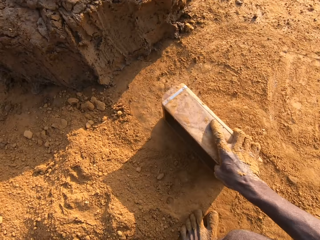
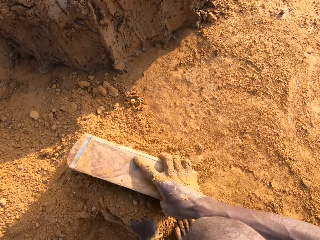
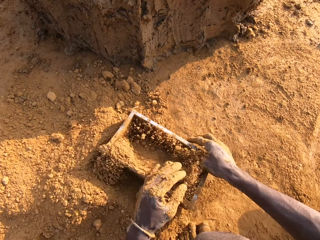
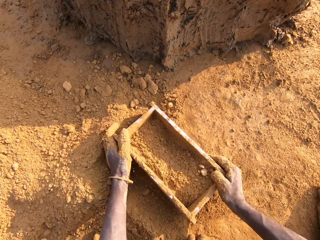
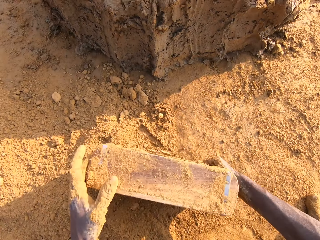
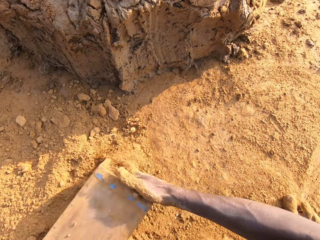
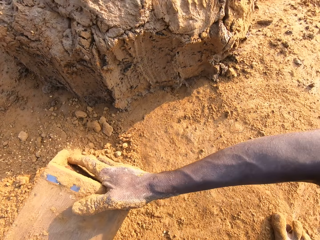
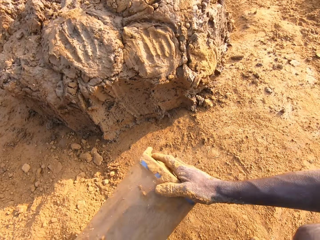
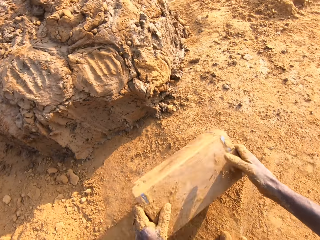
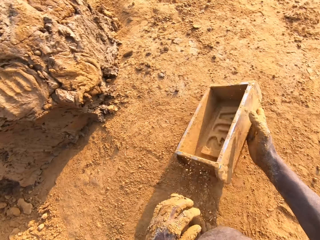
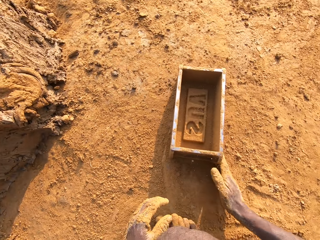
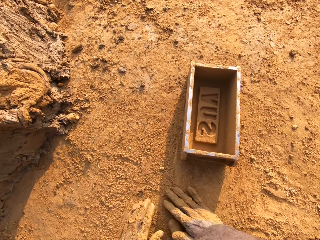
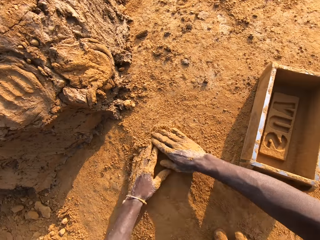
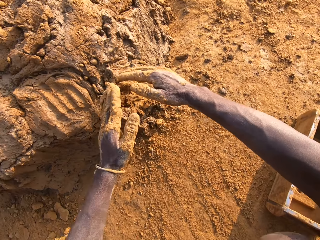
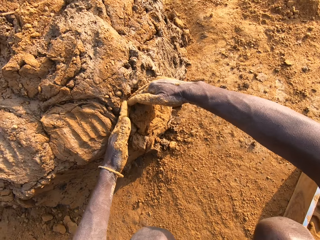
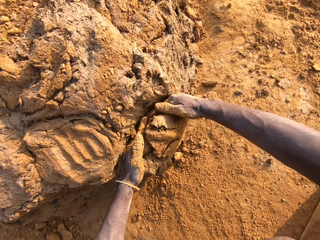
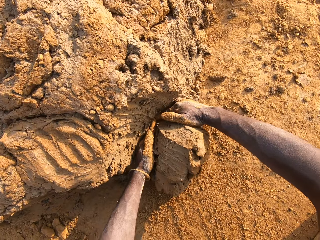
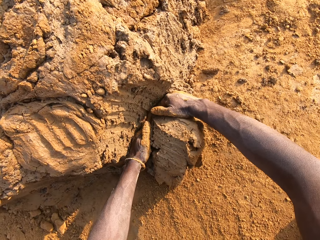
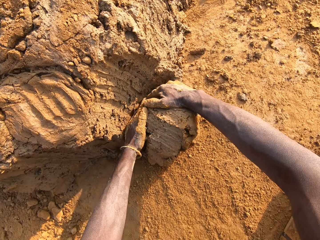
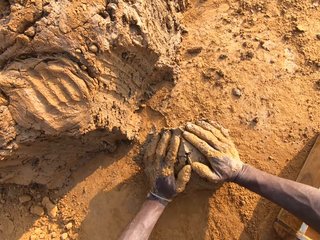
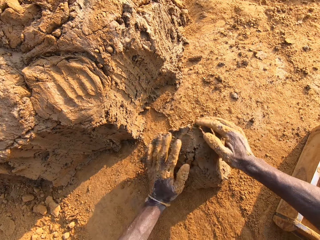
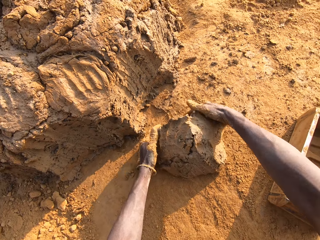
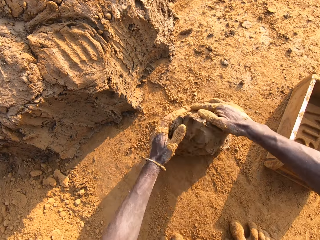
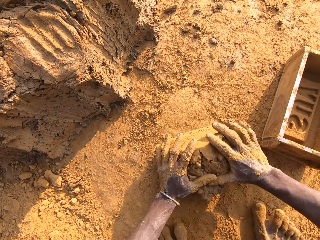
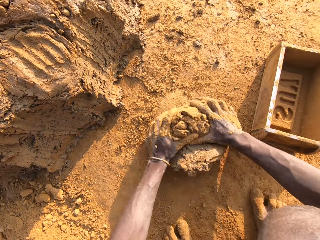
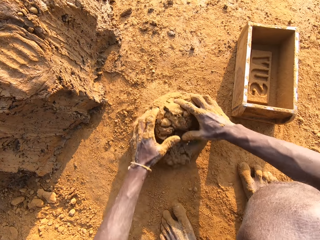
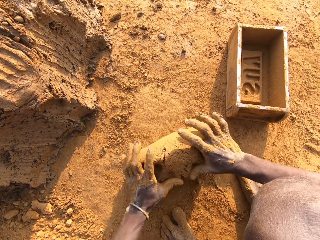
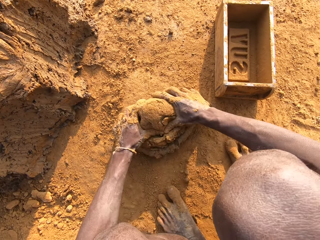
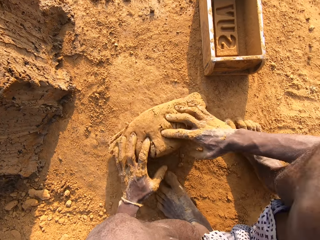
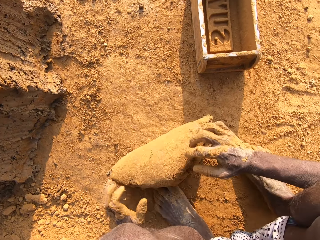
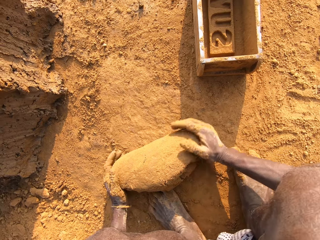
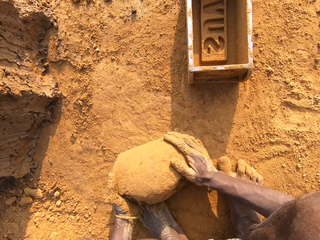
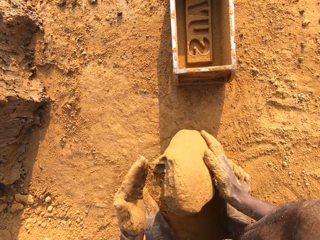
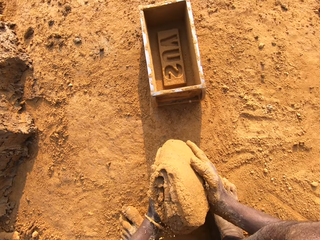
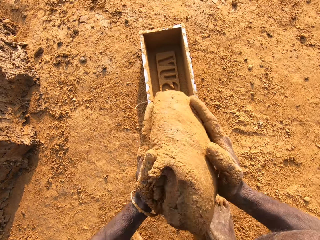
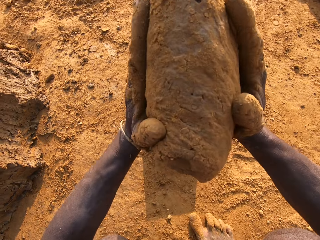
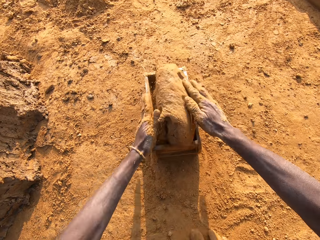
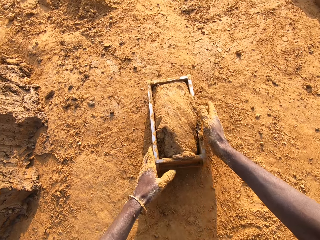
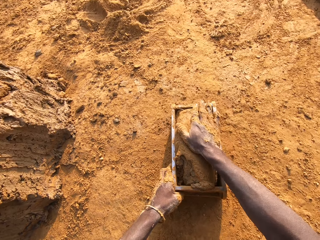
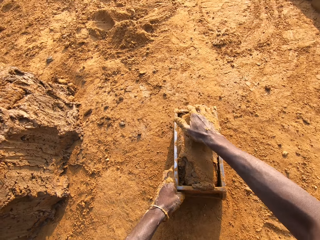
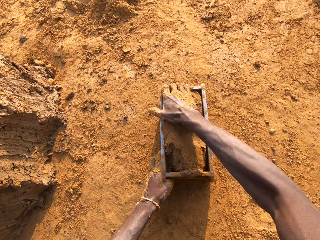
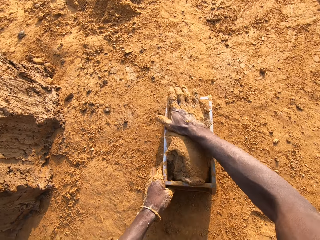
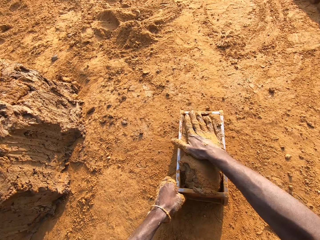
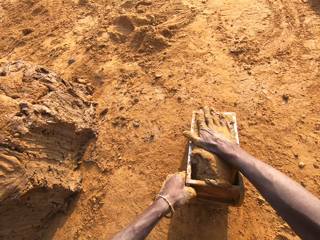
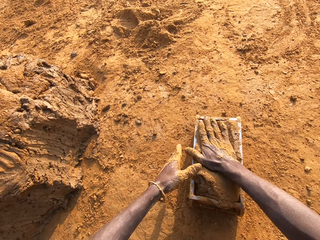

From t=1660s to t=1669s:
The camera wearer pours out sand from the brick mold on the ground. He puts the brick mold on the ground. He slides his hands on the ground. He cuts out mortar from the heap of mortar with his hands. He puts mud in the brick mold. He molds the mortar on the ground. He loads the mortar into the brick mold.

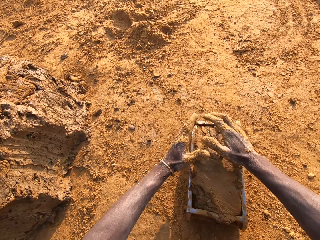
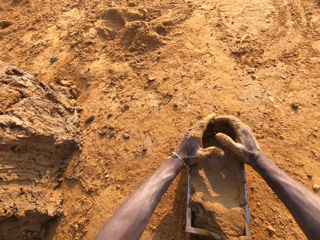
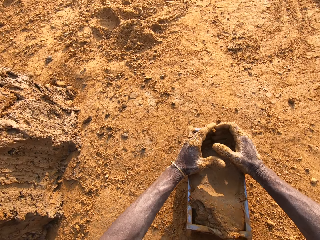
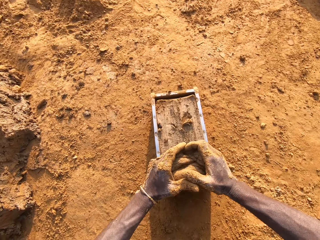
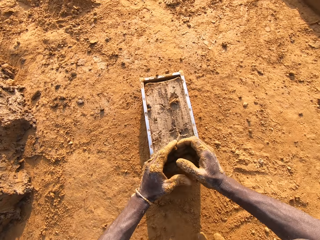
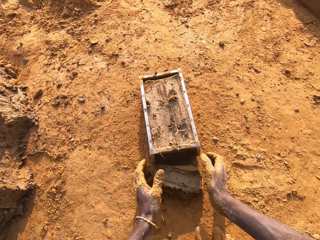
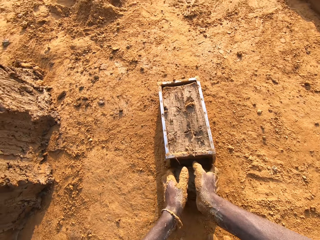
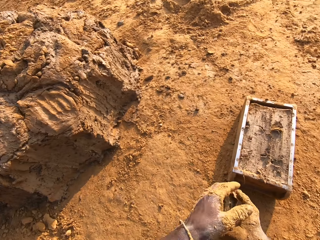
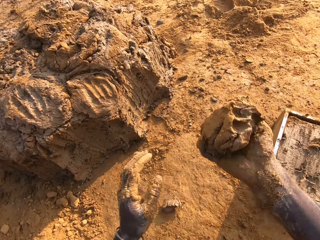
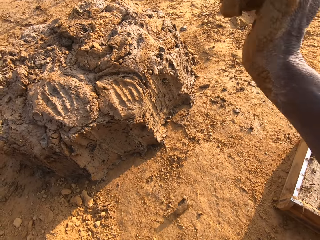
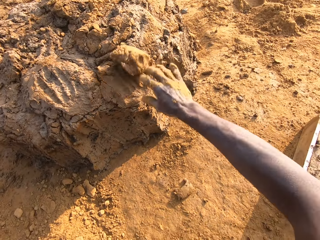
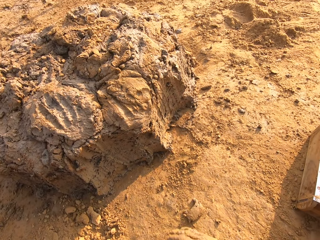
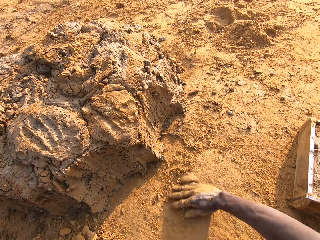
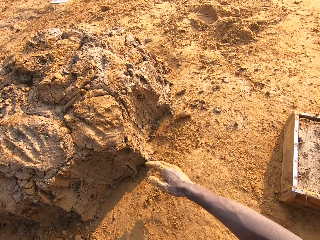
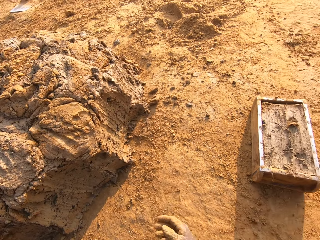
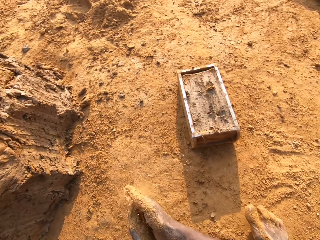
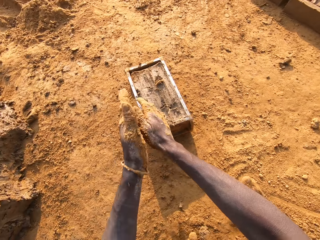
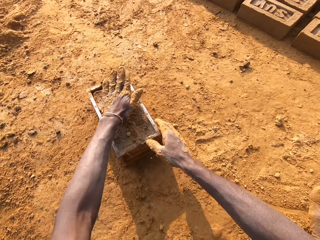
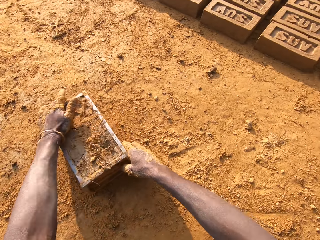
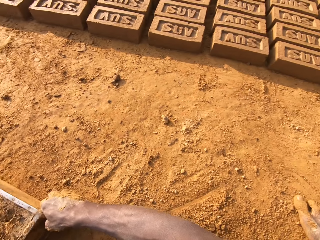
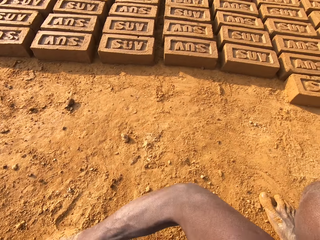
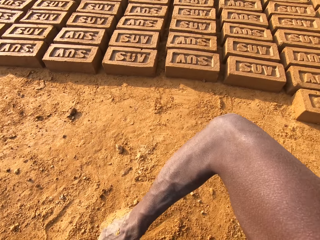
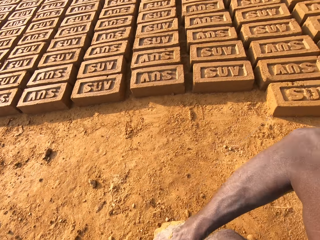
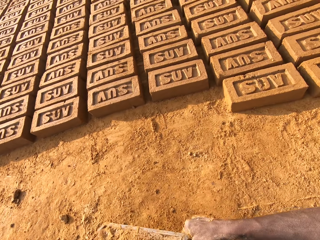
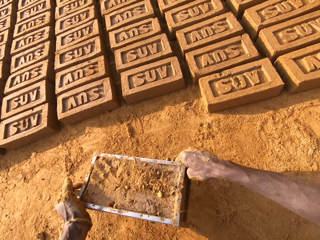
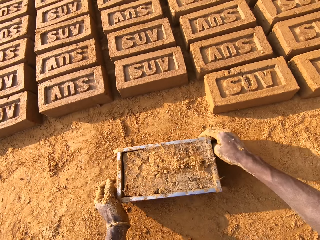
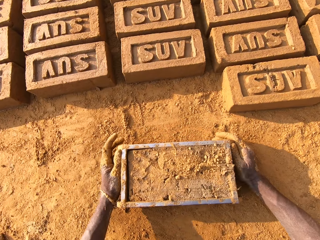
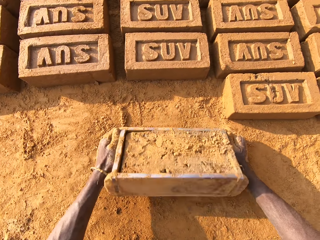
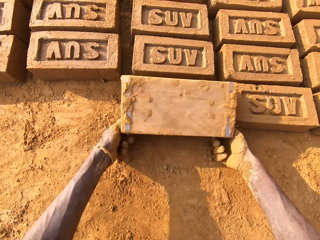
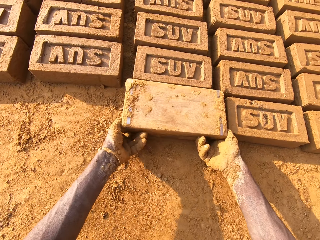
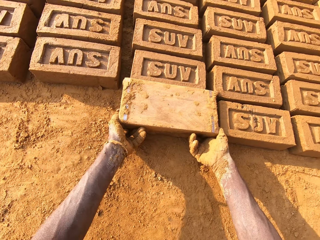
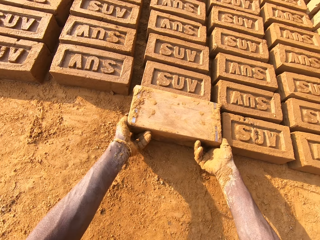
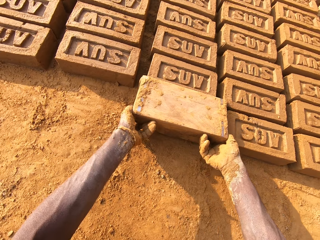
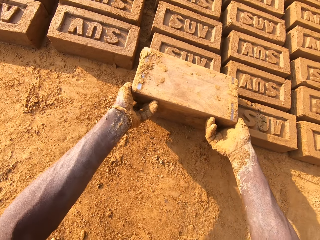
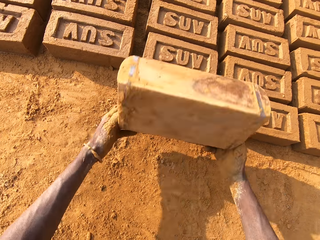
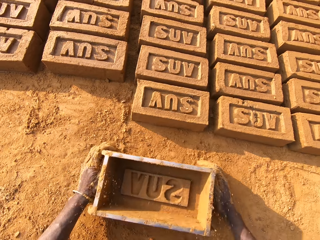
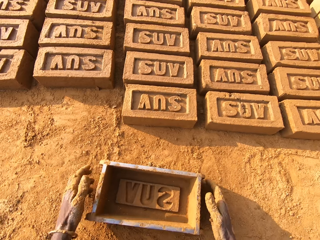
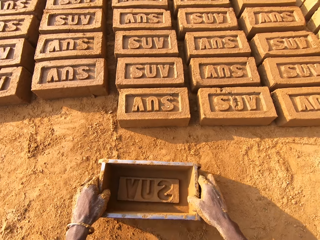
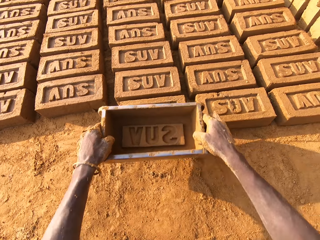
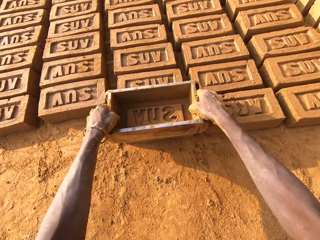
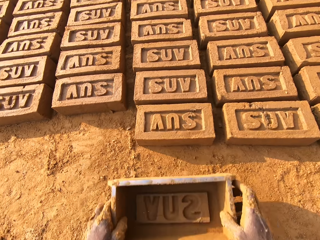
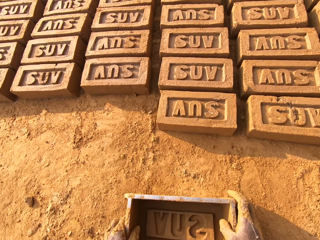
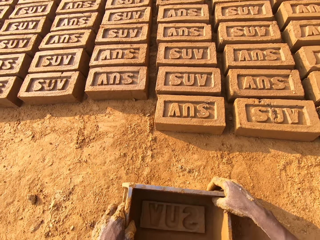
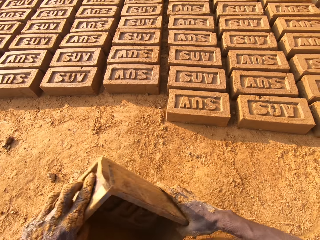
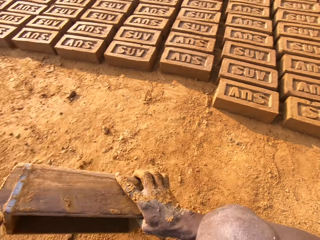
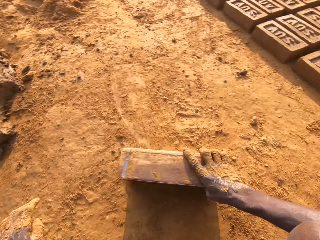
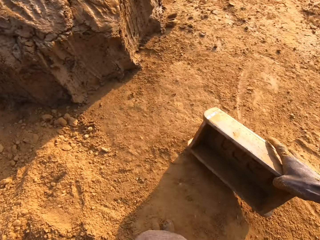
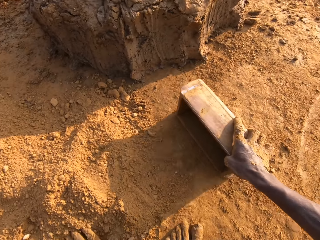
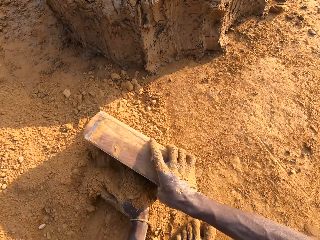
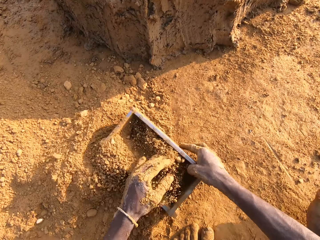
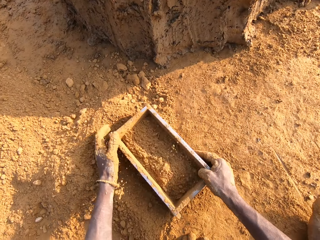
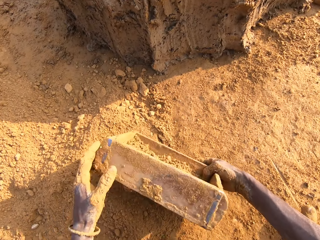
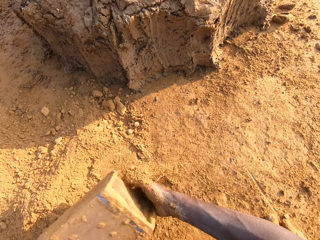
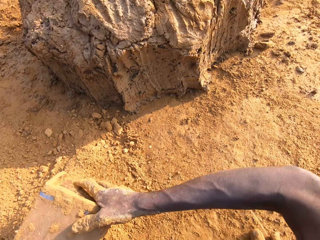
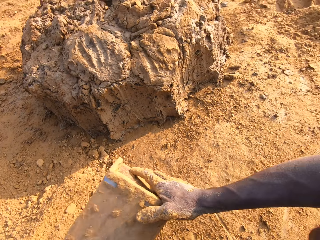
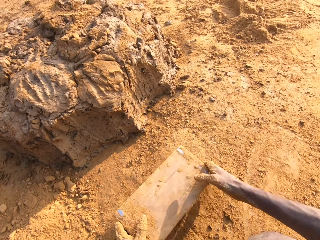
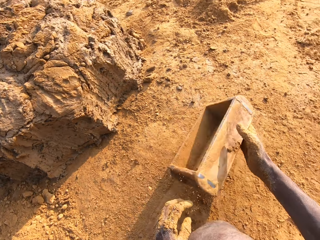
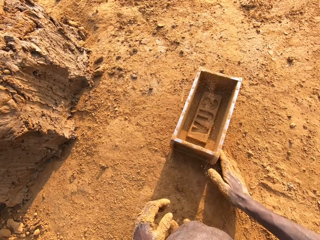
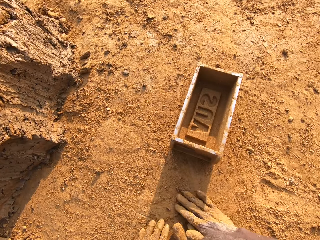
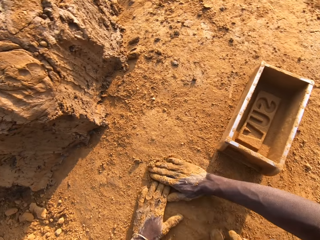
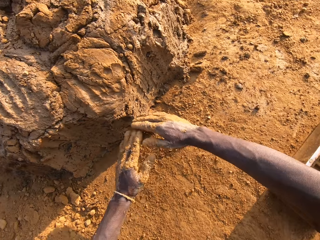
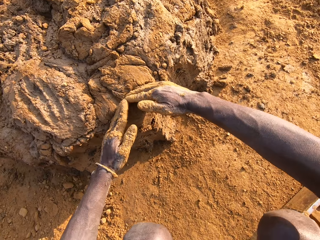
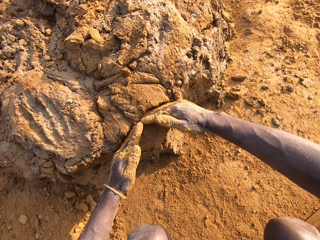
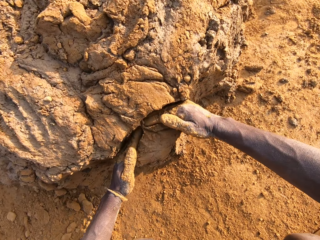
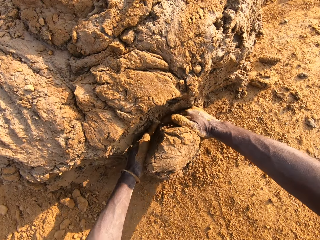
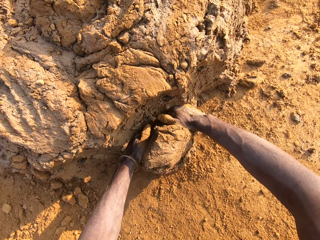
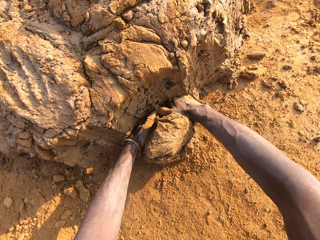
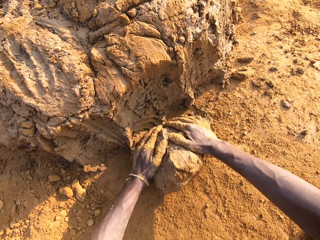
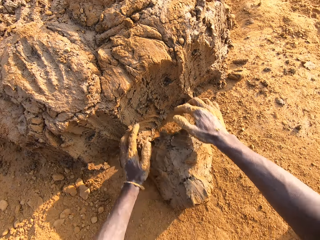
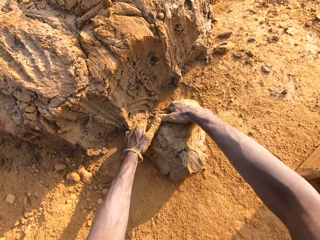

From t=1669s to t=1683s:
The camera wearer scrapes mortar or mud from the brick mold with his hands. He drops the mortar in his hand on the heap of mortar. He slides his hands on the ground. He runs his hands against each other. He beats the mortar in the brick mold with his left hand. He moves the brick mold closer to the bricks on the ground. He puts the brick mold on the ground. He flips the brick mold upside down. He molds the brick. He removes the brick mold from the brick. He puts the brick mold on the ground. He picks up the brick mold from the ground. He taps the brick with the brick mold. He moves the brick mold to the sandy area. He packs sand or dry soil into the brick mold. He pours out the sand from the brick mold on the ground. He puts the brick mold on the ground. He slides his hands on the ground. He spreads the dry soil on the ground. He cuts out the mortar from the heap of mortar with his hands. He puts the mud in the brick mold.
